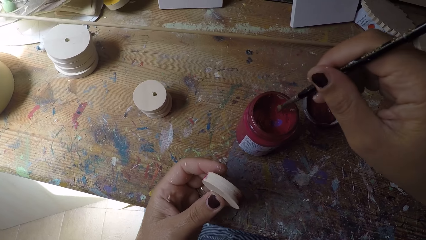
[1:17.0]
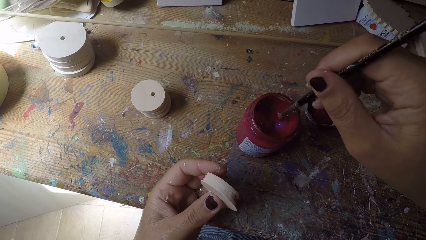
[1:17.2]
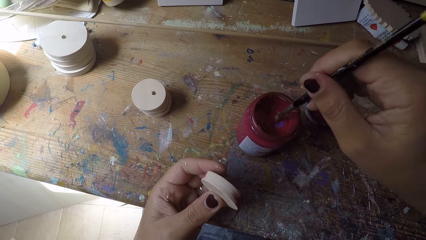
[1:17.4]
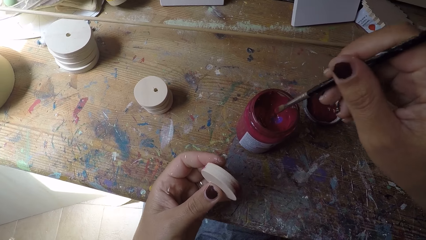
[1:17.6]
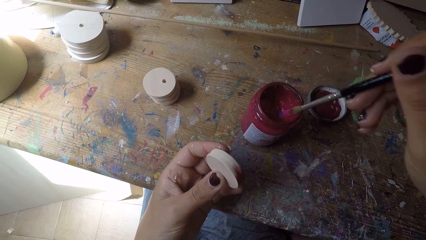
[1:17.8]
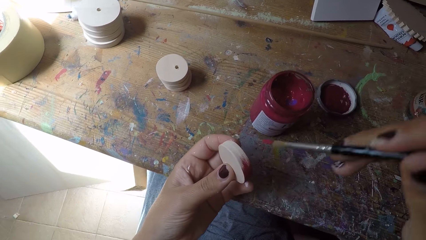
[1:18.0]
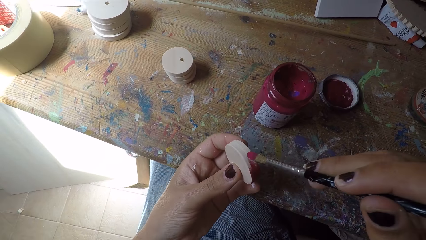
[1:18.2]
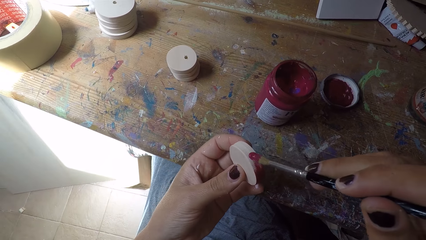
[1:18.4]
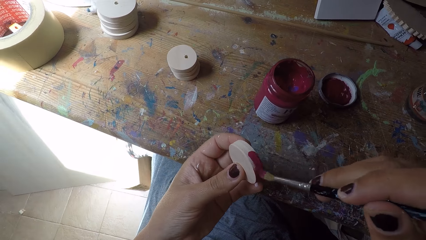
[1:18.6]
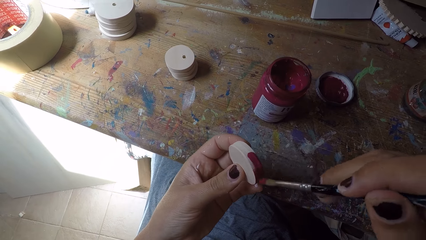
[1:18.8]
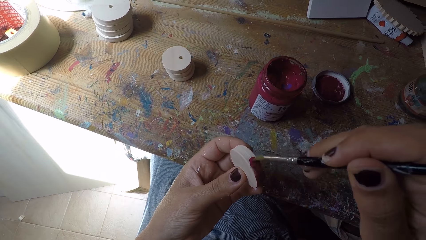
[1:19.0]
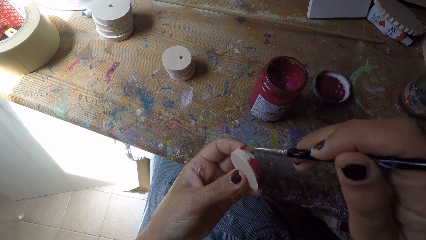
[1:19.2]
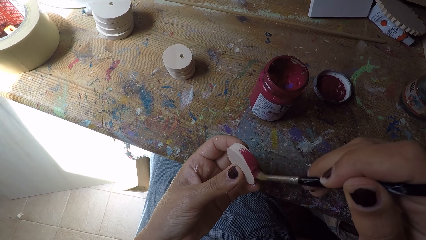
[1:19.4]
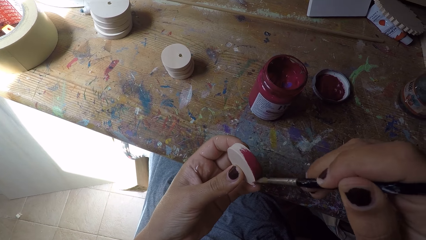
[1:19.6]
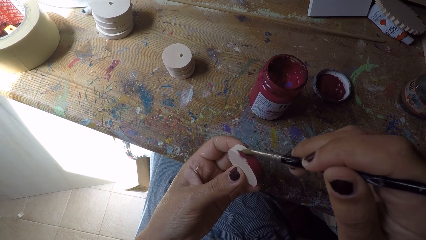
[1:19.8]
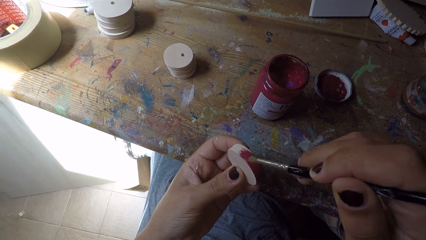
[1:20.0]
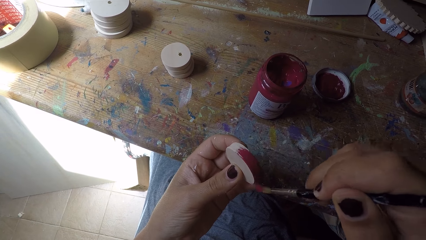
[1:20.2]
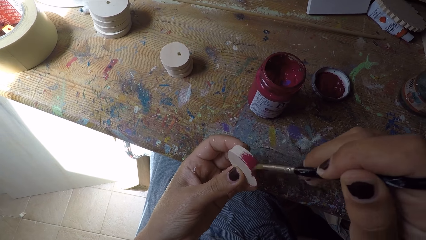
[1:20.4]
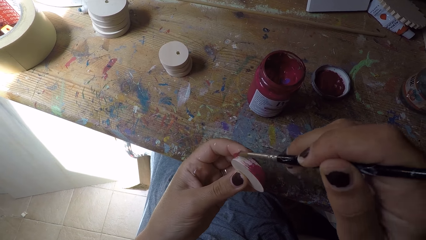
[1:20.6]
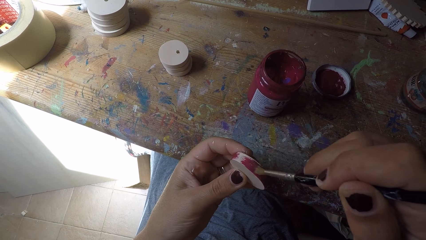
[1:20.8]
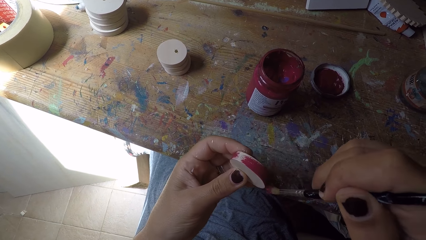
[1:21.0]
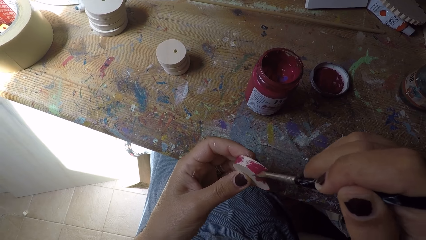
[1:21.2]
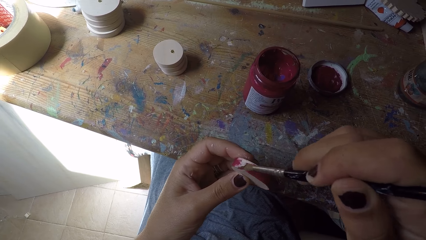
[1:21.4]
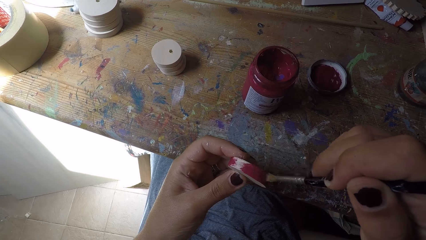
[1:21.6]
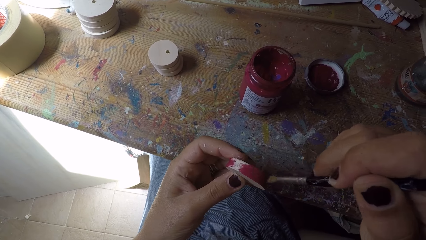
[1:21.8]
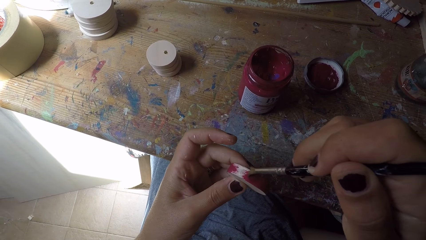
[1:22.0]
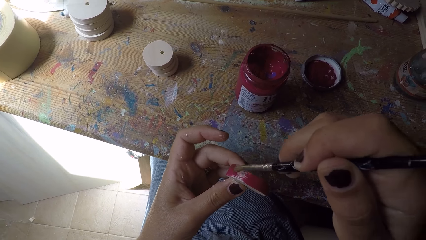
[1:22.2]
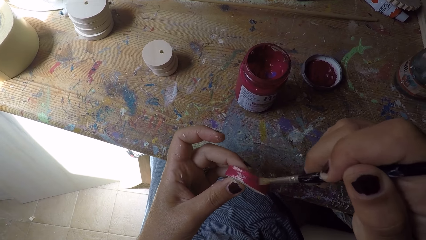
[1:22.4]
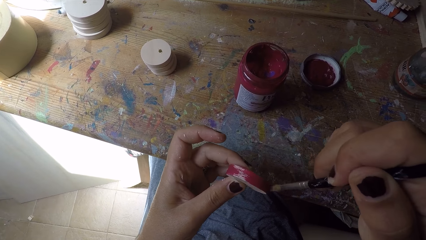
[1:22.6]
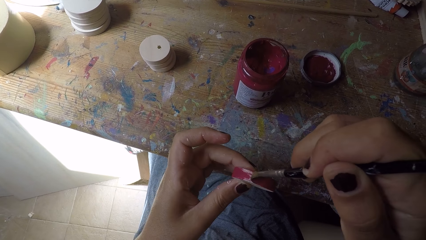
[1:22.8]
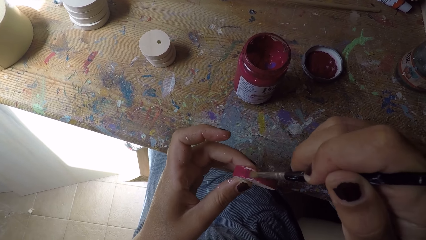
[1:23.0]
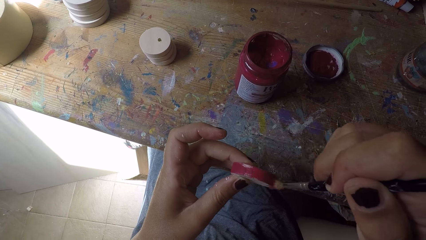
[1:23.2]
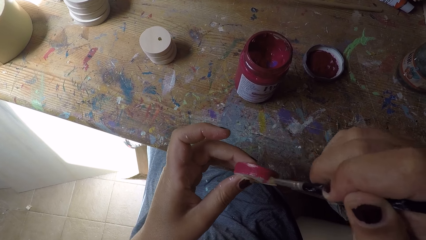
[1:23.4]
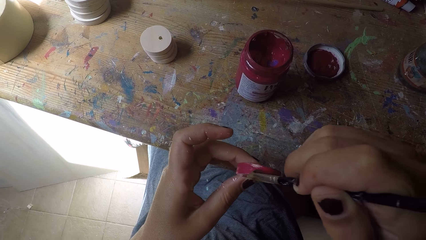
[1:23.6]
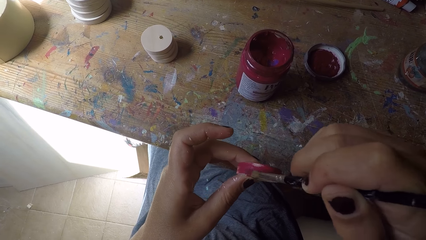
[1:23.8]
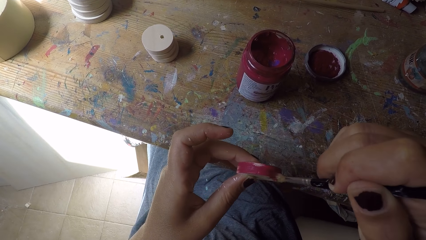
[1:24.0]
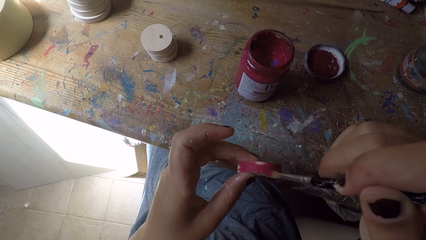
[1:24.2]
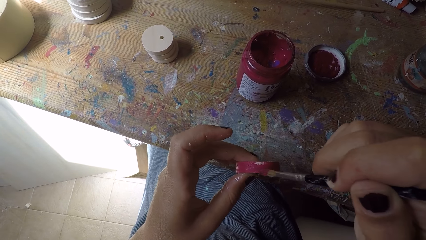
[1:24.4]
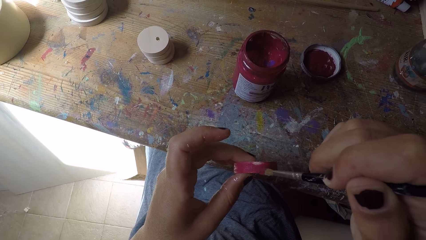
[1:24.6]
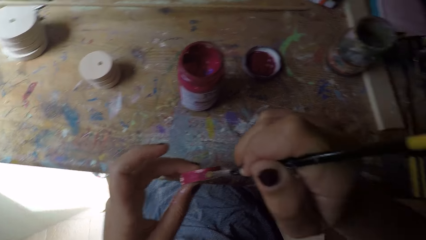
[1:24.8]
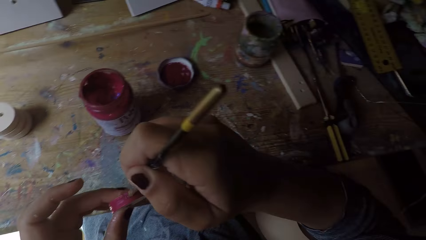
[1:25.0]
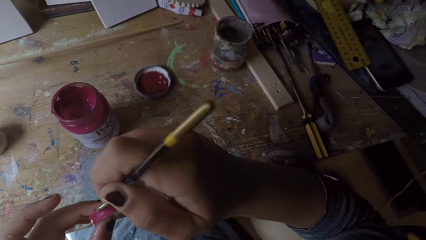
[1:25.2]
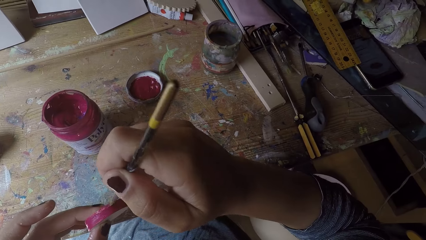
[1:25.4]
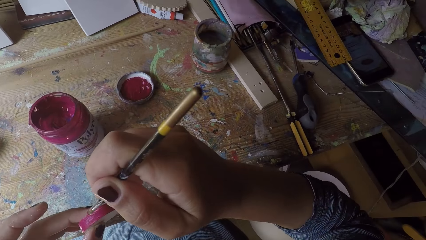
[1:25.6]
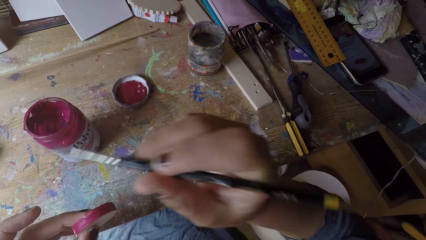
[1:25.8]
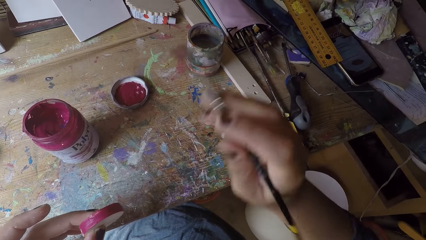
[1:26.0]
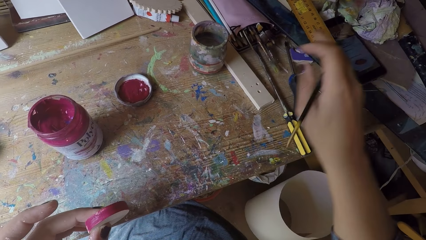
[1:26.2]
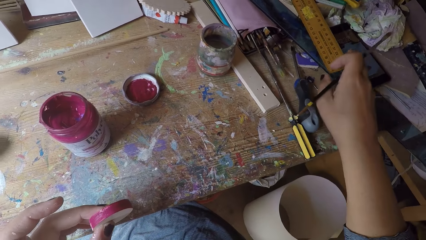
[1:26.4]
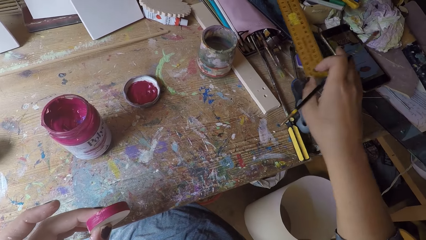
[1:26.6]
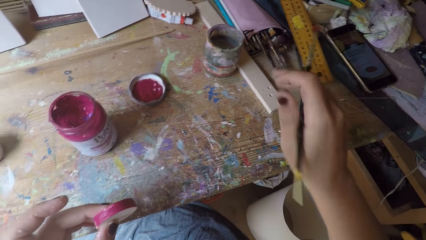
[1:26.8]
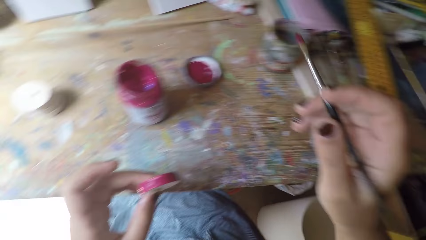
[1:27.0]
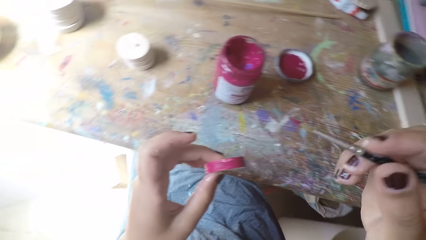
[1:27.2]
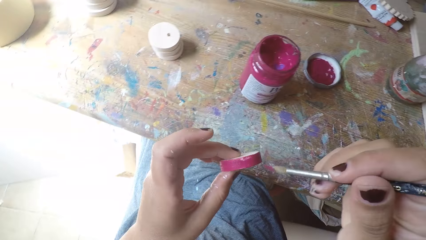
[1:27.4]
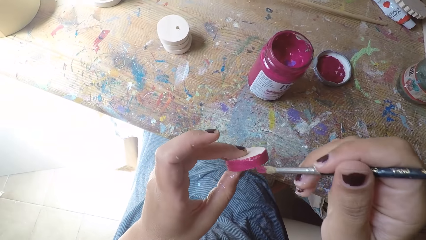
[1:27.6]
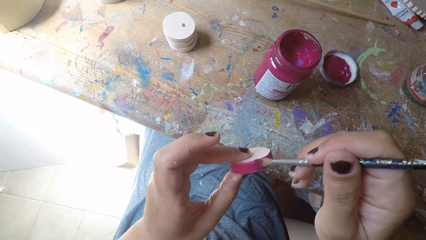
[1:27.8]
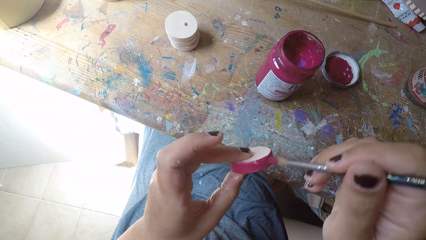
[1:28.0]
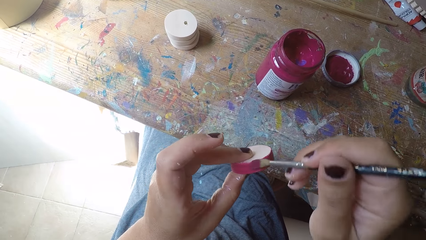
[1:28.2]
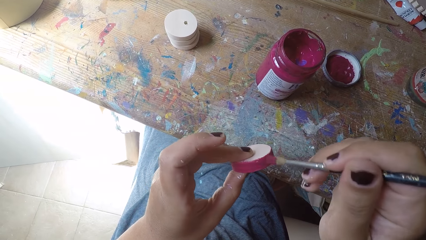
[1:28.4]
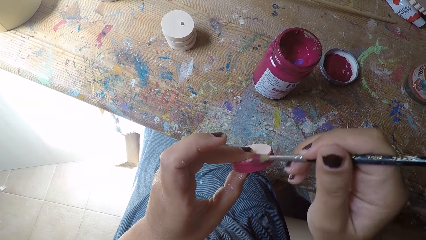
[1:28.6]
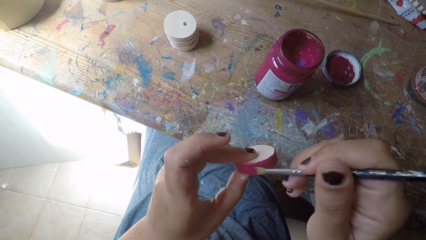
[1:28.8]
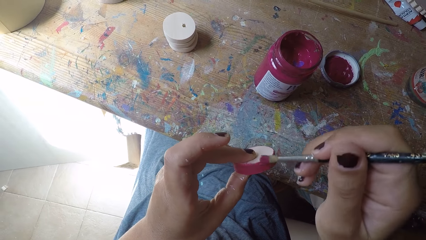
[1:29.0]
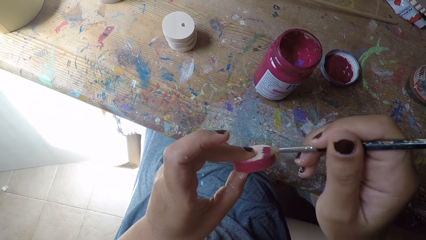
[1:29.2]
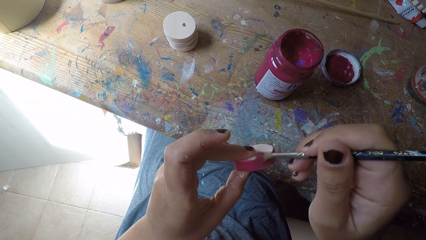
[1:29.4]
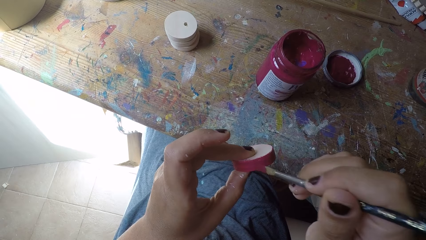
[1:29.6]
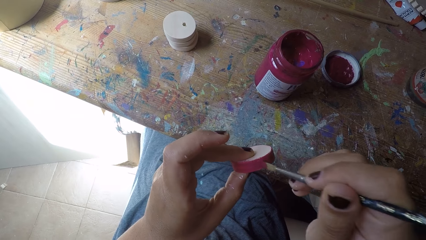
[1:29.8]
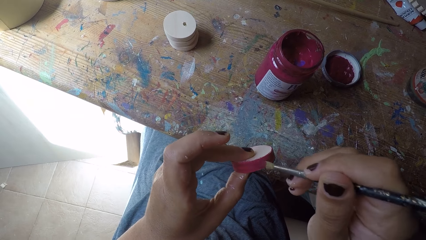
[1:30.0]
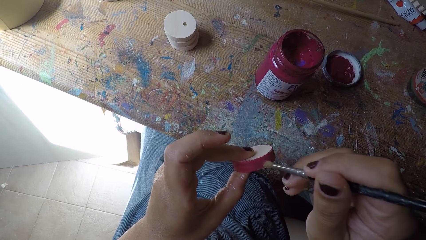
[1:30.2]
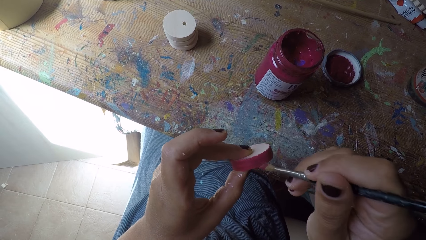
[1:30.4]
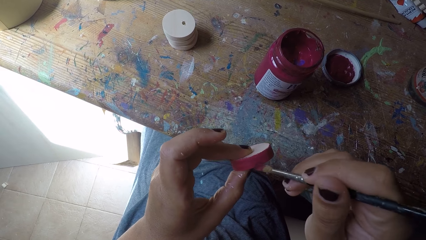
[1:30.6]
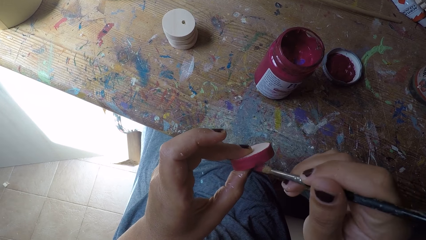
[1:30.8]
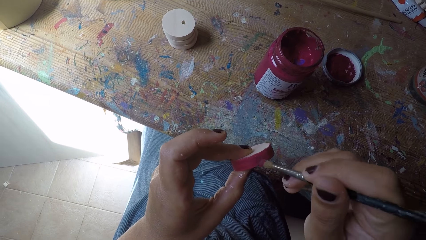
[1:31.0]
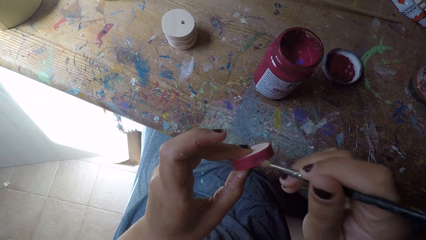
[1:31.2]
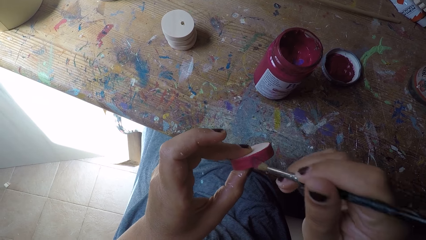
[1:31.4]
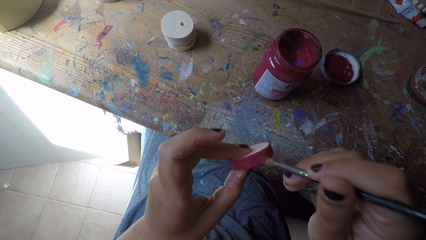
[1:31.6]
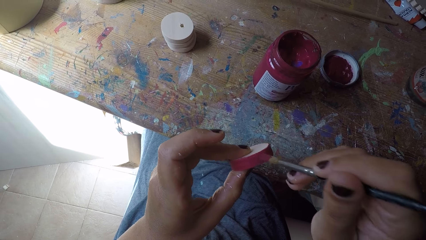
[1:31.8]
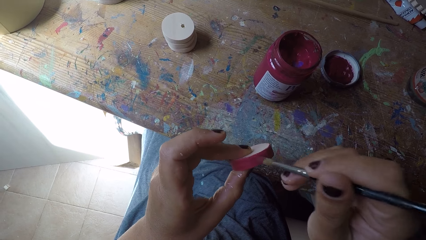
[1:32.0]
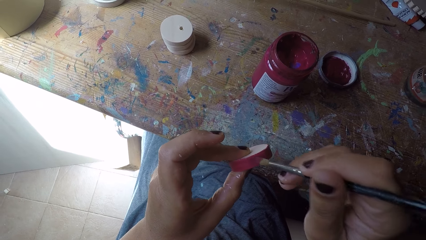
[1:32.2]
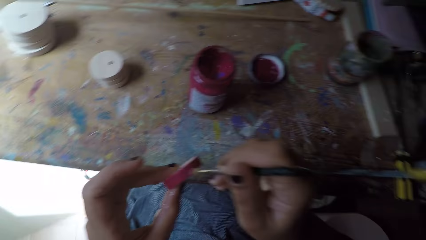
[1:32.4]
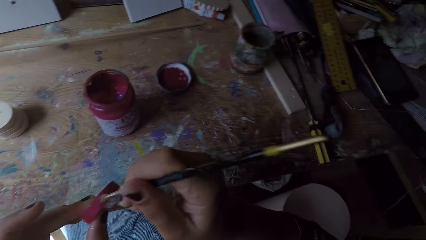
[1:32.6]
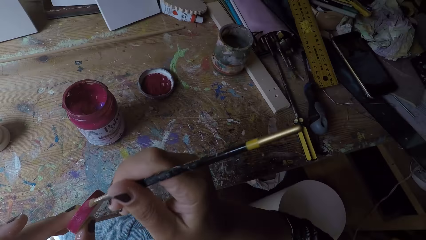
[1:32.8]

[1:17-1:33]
The camera wearer scoops paint from the paint can with the paint brush in her right hand. She paints the easel round painting panel or wooden round craft piece with the paint brush in her right hand. She looks towards a phone on the workbench. She adjusts the square ruler or try square on the workbench with her right hand. She removes the try square from the phone. She looks towards the wooden round craft piece. She paints the easel round painting panel with the paint brush in her right hand.
